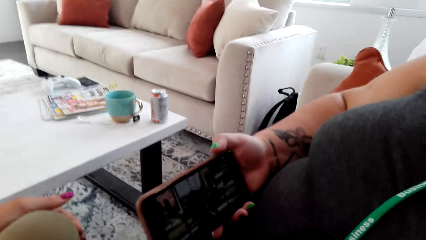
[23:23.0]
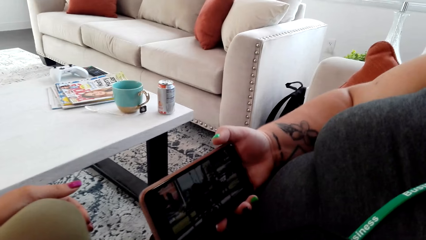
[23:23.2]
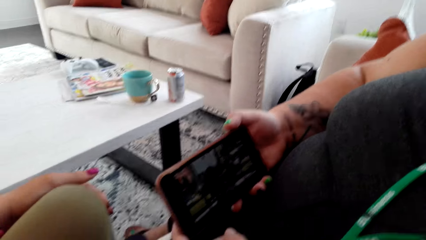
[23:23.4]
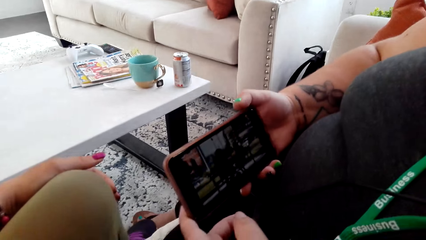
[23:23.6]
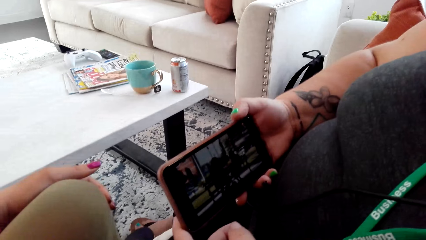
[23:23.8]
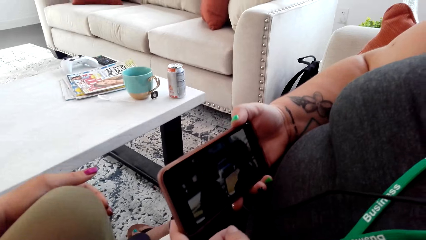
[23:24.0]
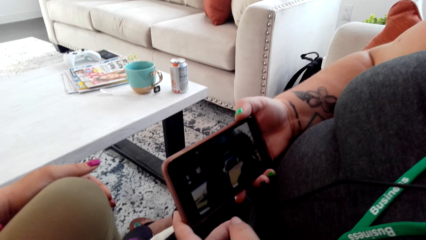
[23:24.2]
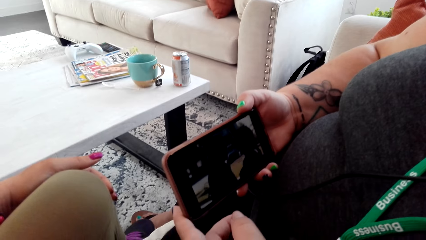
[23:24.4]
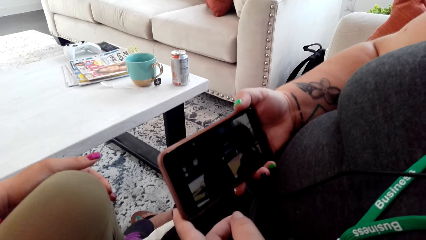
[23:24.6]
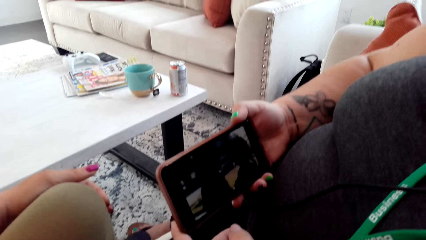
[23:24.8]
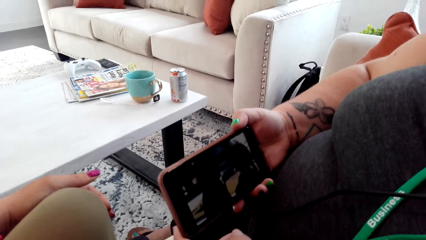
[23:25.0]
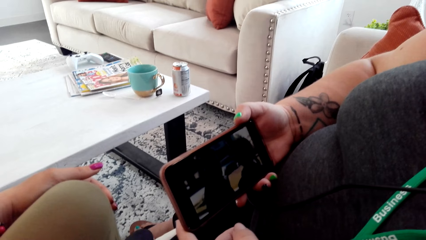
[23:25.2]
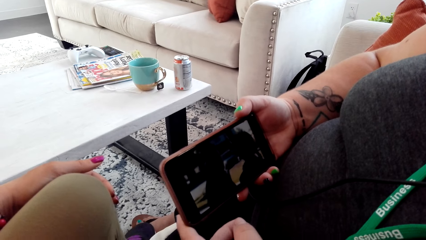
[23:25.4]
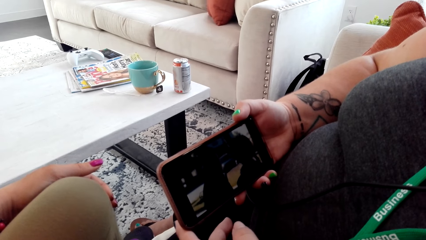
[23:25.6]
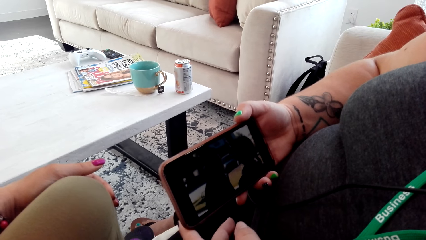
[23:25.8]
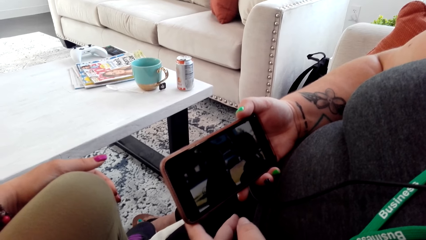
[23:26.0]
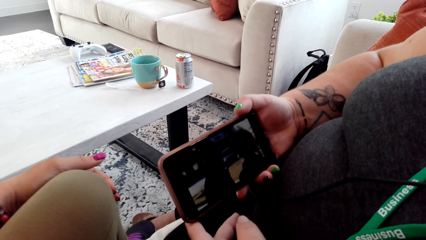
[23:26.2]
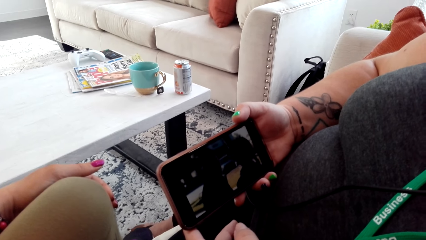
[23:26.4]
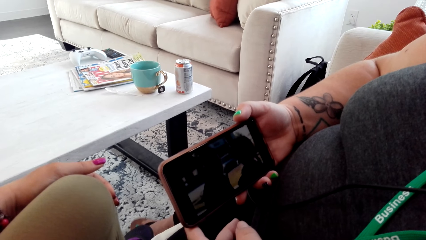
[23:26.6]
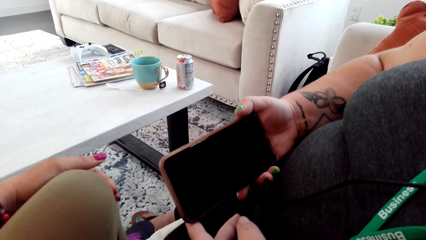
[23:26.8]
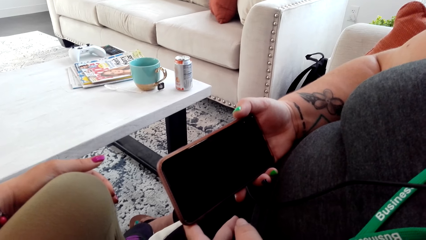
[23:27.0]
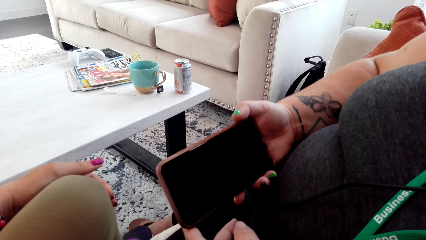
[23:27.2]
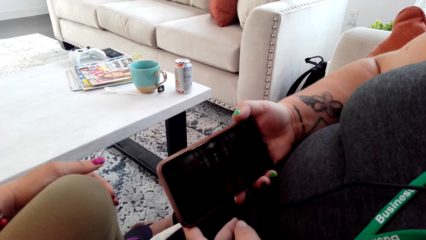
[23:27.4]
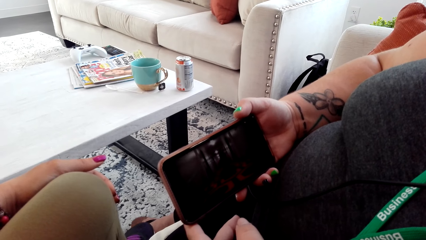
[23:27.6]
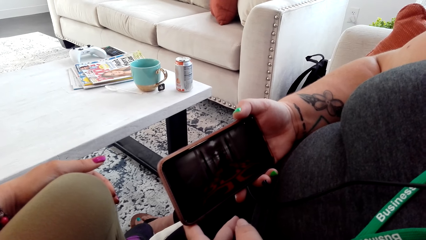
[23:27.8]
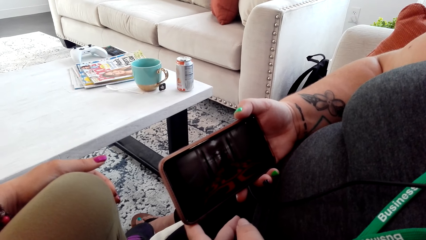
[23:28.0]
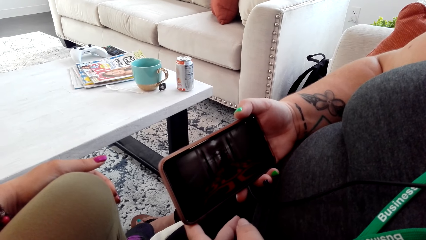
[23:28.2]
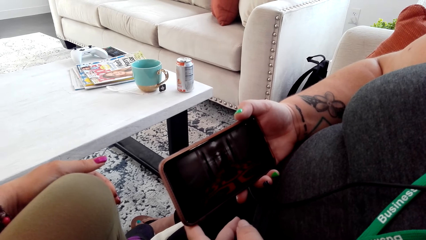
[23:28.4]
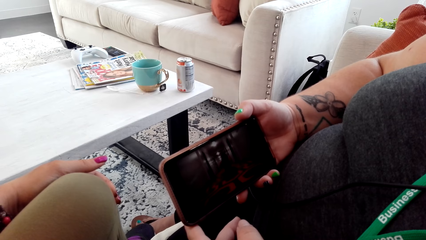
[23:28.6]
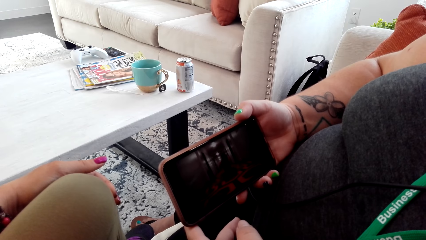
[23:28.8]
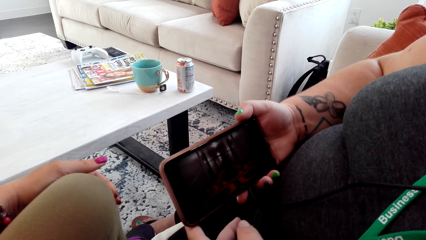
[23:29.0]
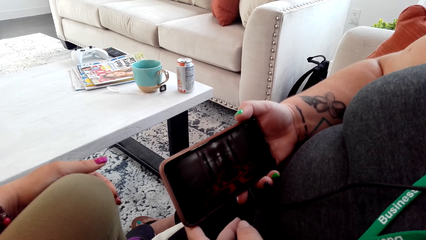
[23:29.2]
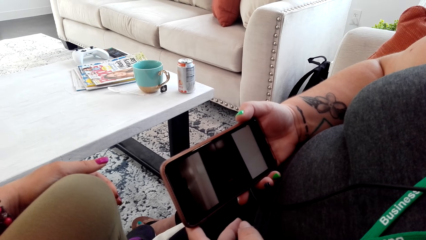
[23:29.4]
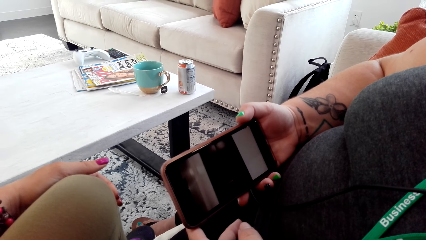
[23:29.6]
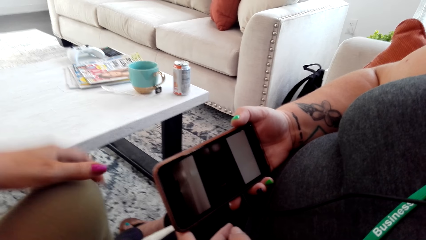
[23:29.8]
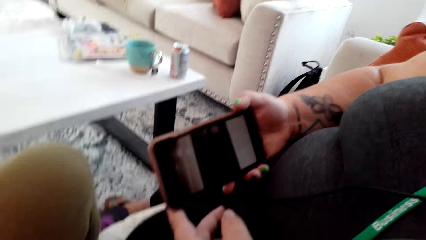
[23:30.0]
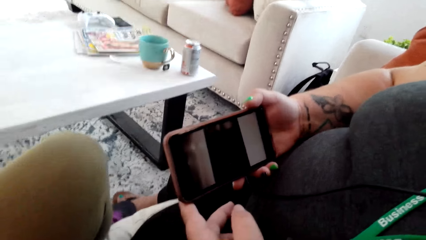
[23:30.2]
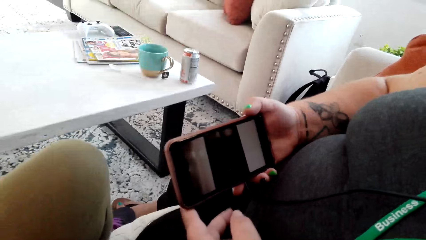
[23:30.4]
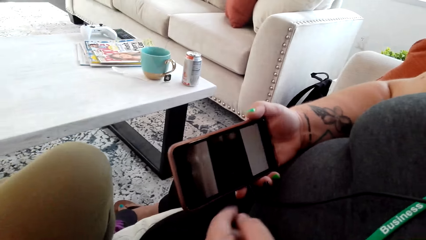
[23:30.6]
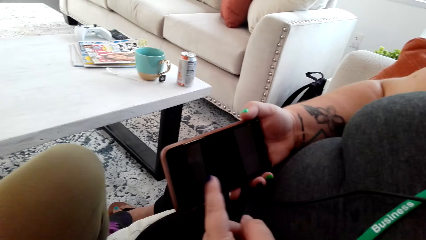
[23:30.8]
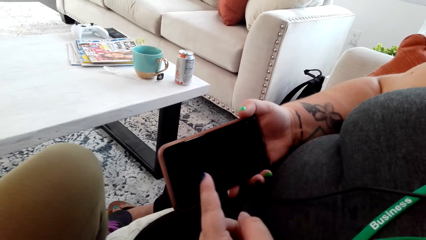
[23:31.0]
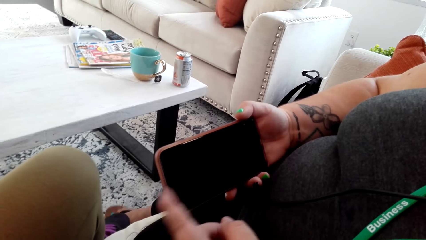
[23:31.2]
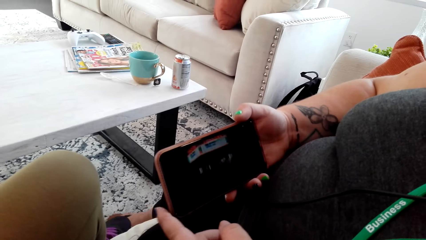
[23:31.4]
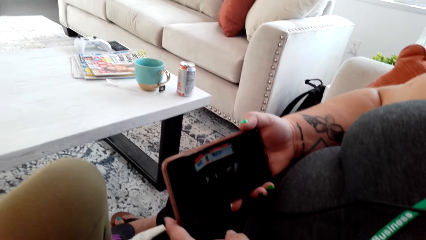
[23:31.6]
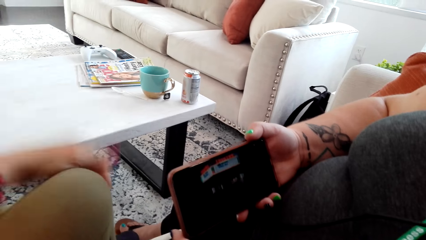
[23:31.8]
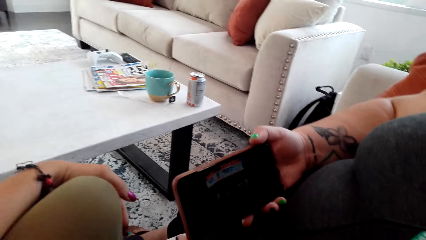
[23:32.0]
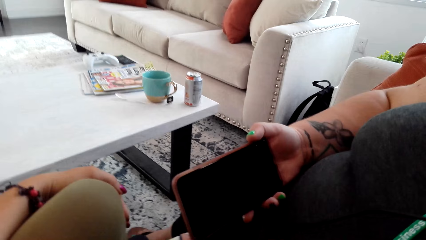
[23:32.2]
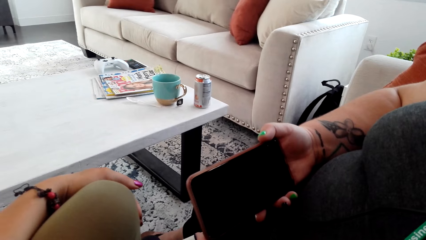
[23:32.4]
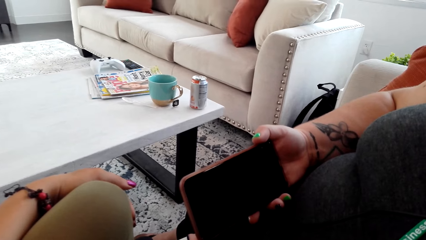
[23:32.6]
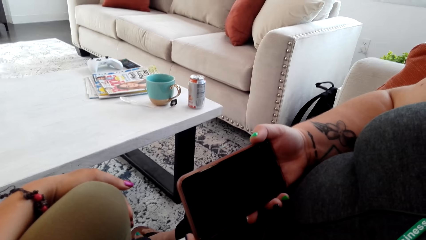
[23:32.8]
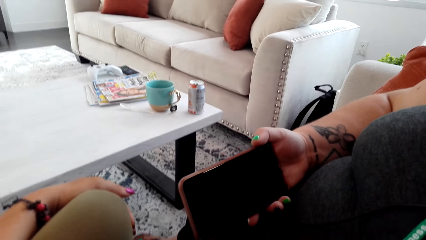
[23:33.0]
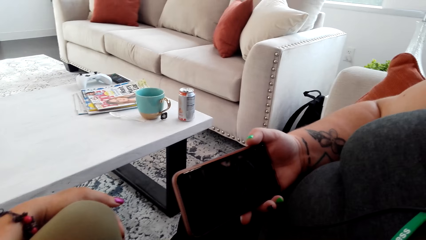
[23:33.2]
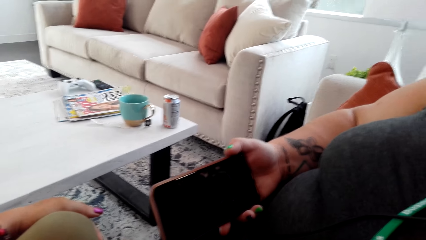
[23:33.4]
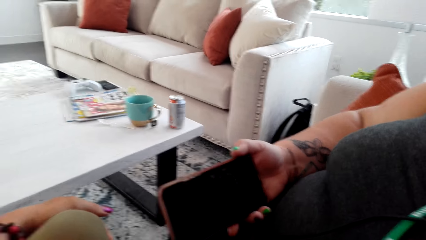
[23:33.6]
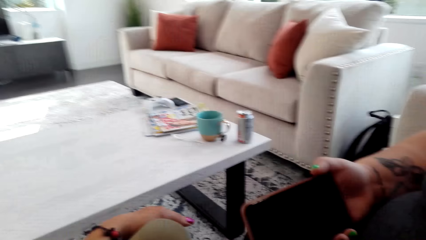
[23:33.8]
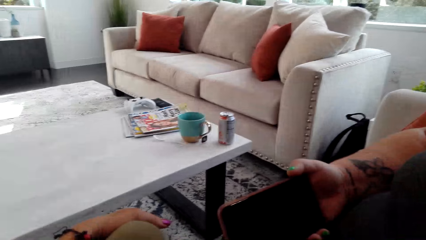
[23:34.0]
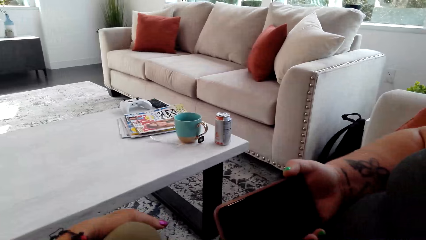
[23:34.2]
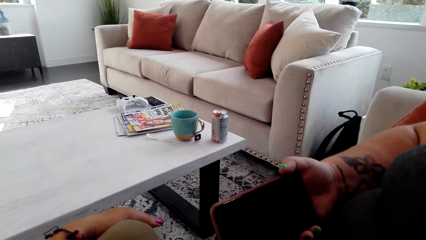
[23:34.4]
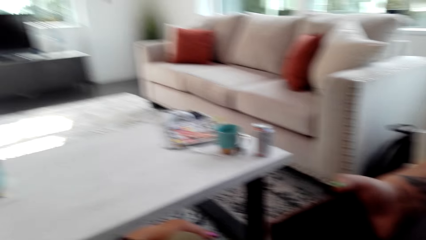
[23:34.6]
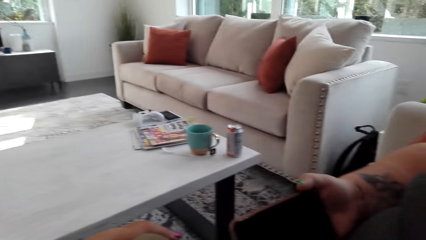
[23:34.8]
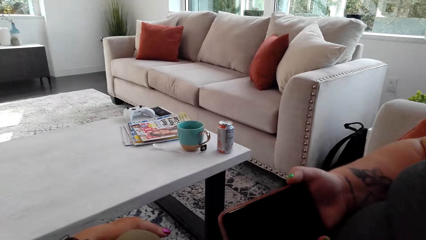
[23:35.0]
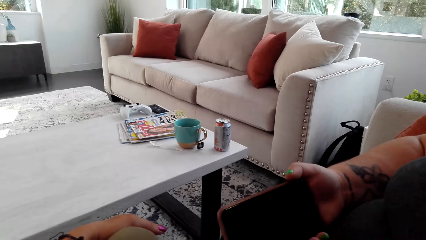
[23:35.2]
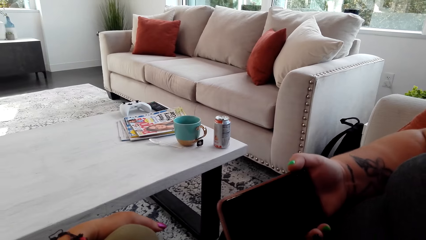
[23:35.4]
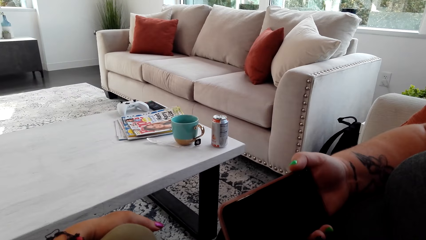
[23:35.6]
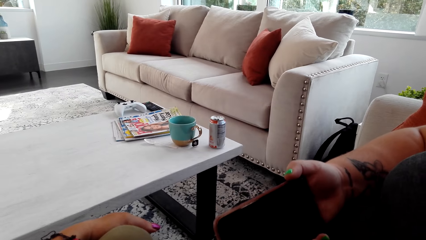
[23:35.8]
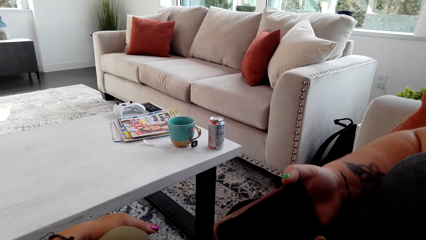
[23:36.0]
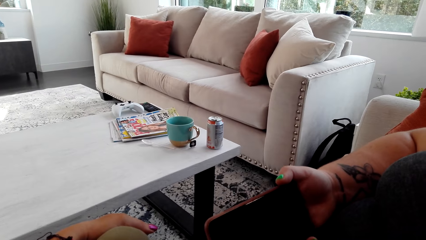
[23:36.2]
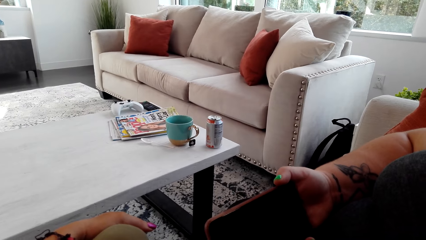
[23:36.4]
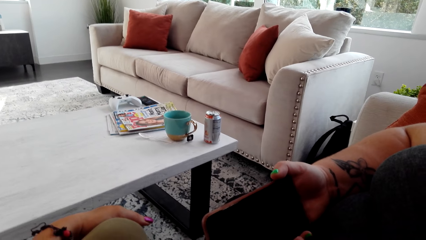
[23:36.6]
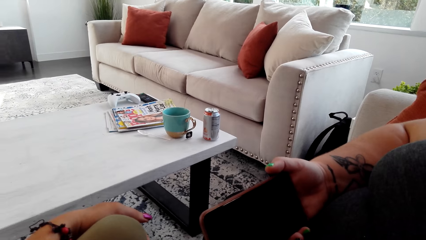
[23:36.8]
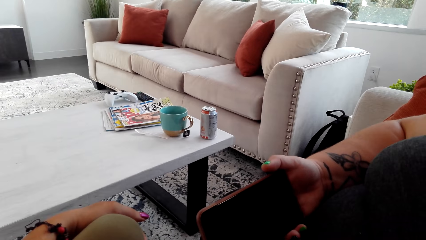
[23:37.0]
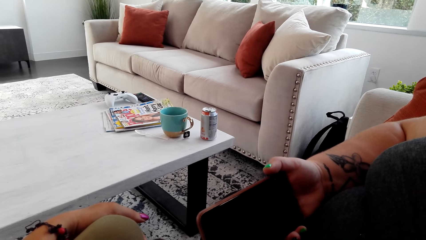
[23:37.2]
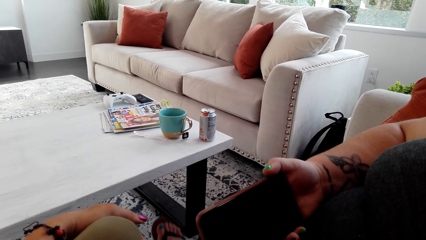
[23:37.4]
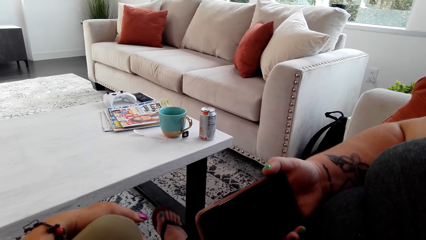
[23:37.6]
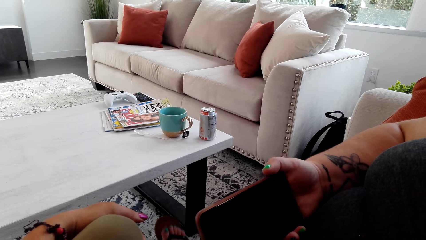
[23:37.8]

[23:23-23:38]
A woman watches a video on her phone.
